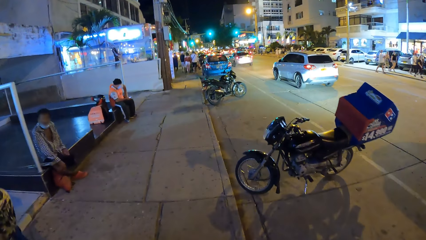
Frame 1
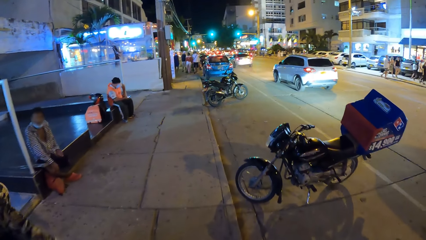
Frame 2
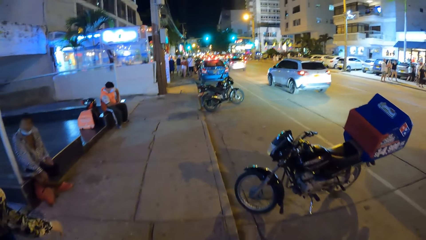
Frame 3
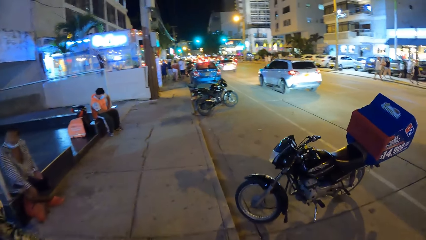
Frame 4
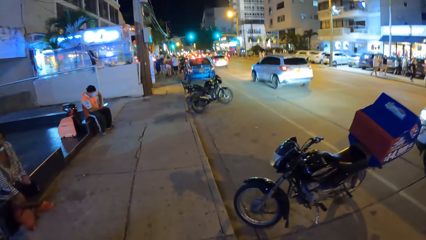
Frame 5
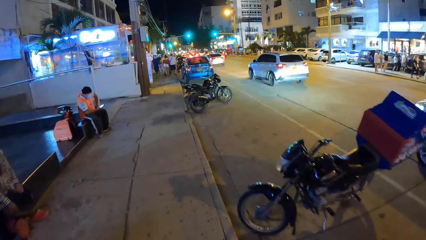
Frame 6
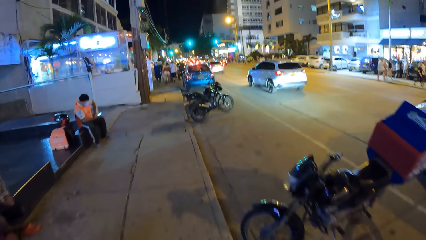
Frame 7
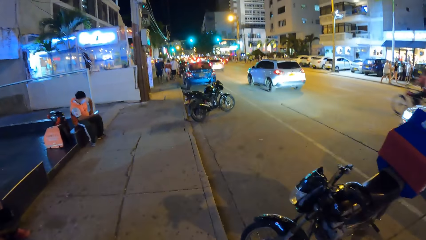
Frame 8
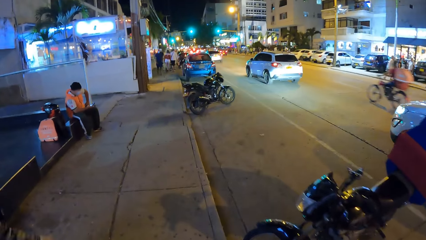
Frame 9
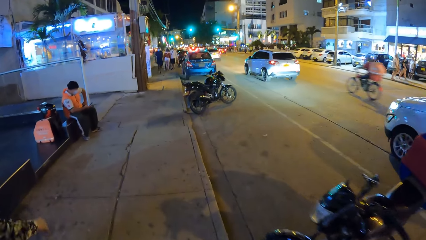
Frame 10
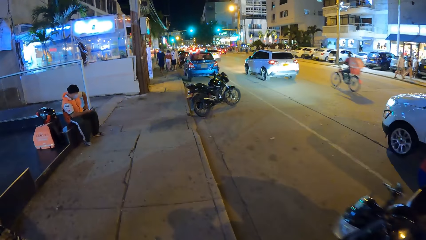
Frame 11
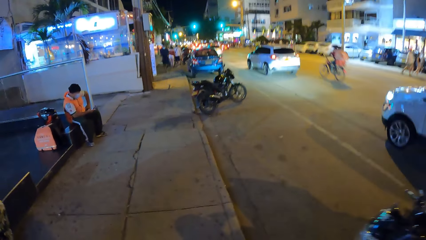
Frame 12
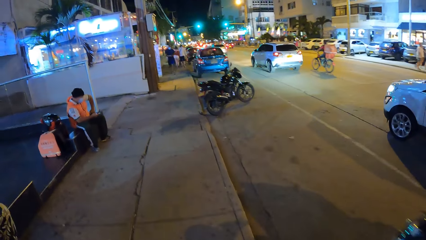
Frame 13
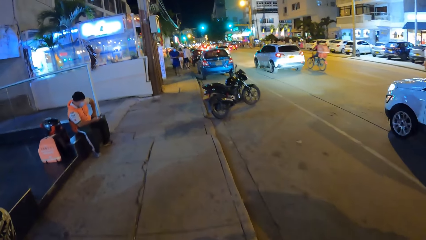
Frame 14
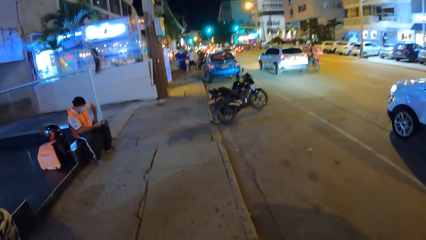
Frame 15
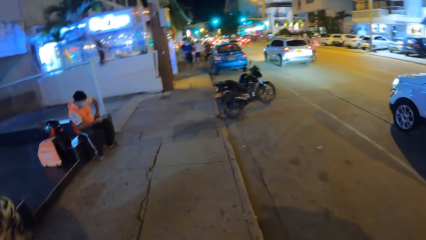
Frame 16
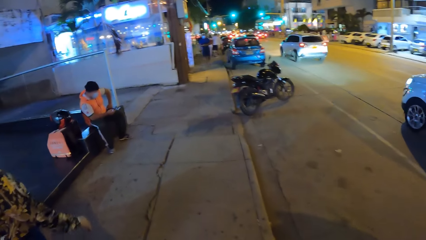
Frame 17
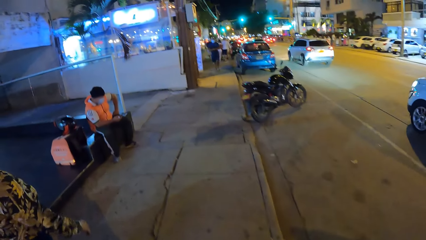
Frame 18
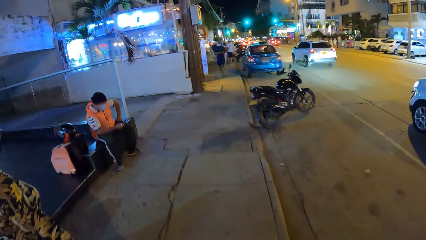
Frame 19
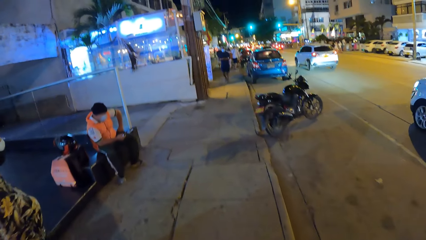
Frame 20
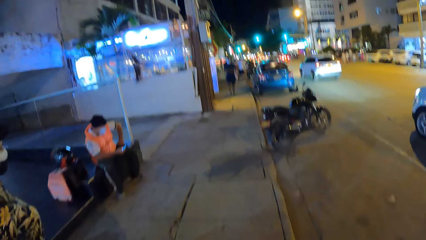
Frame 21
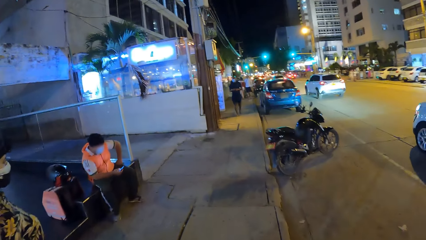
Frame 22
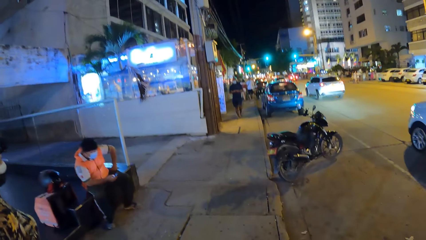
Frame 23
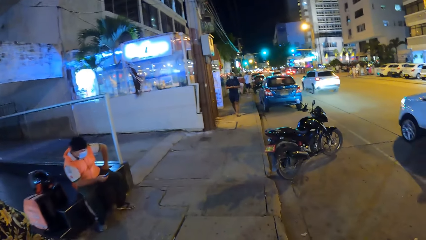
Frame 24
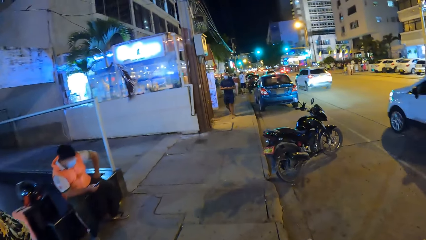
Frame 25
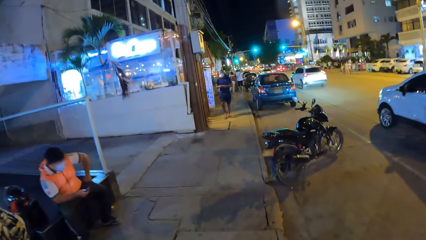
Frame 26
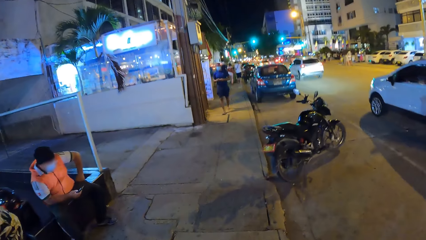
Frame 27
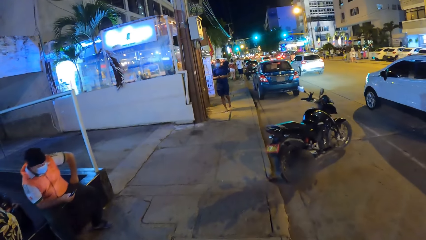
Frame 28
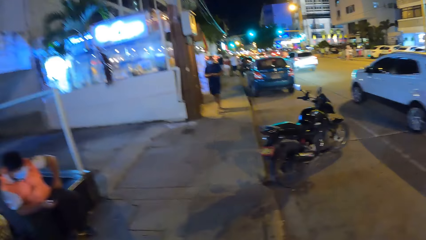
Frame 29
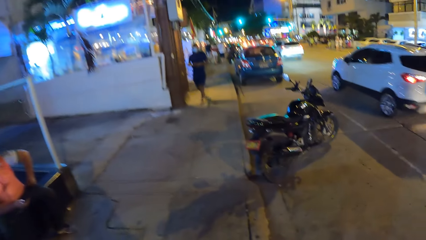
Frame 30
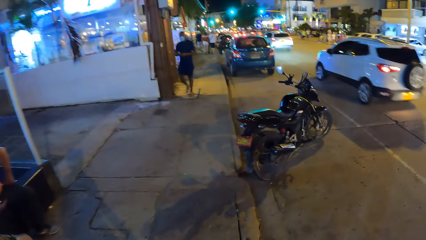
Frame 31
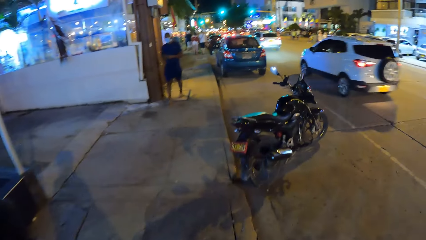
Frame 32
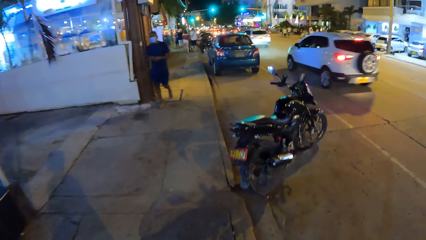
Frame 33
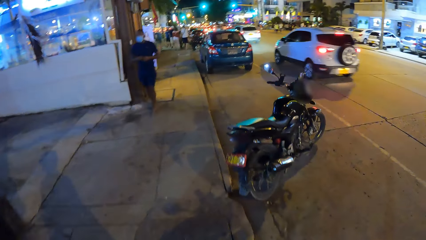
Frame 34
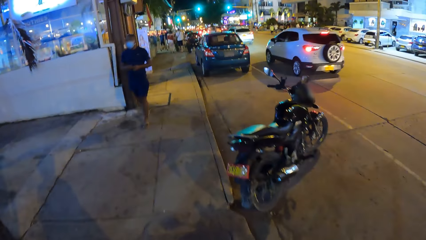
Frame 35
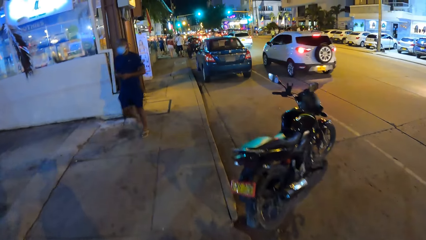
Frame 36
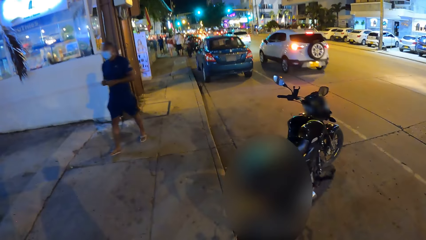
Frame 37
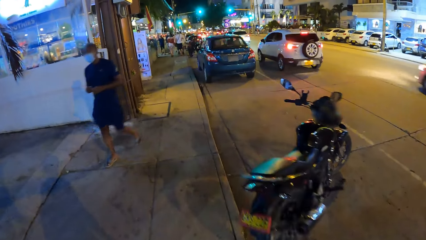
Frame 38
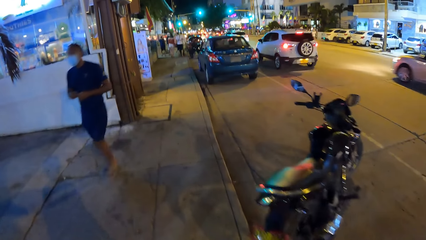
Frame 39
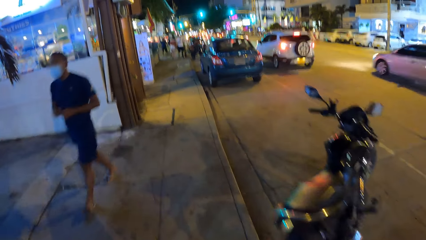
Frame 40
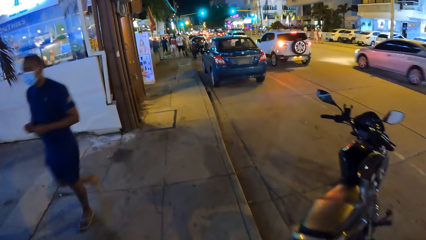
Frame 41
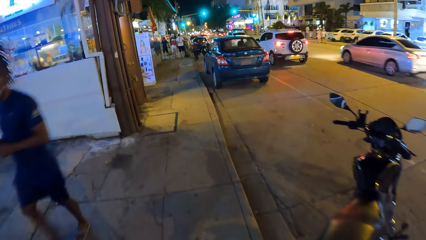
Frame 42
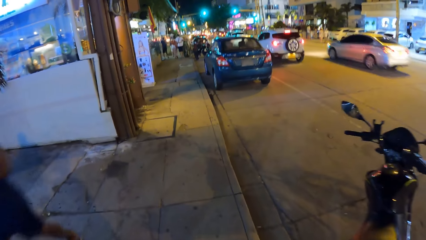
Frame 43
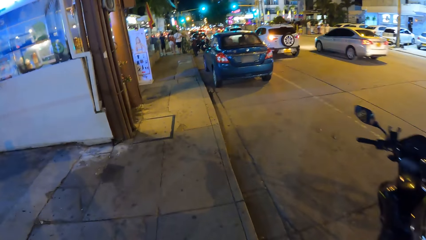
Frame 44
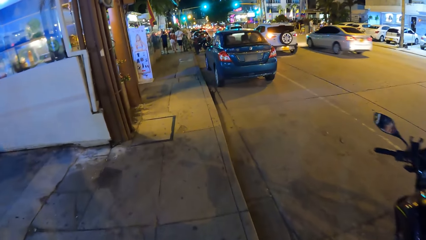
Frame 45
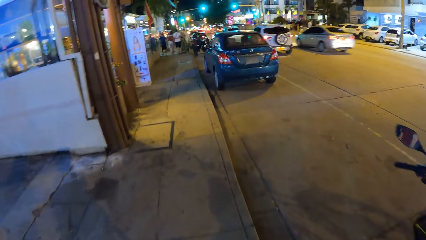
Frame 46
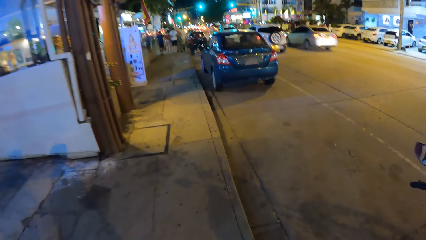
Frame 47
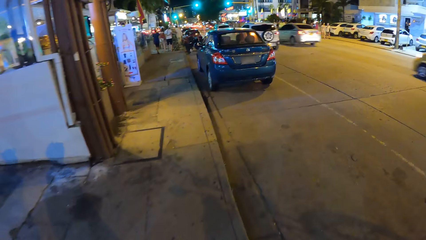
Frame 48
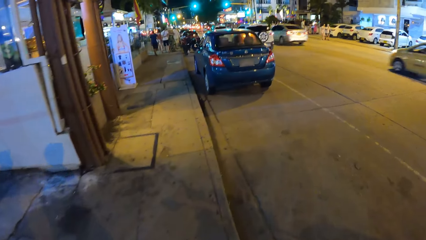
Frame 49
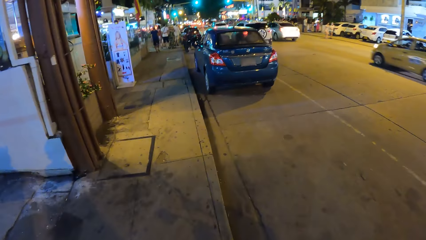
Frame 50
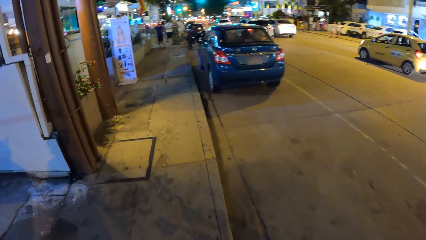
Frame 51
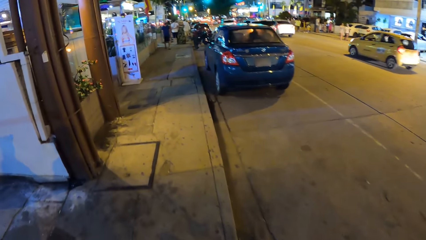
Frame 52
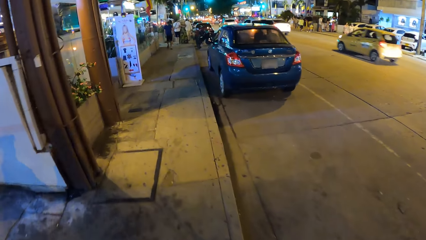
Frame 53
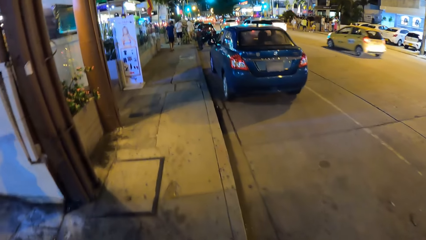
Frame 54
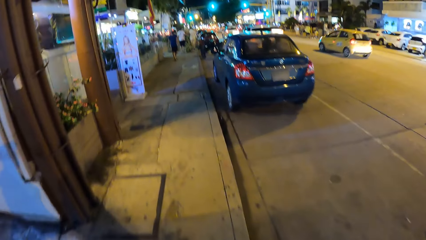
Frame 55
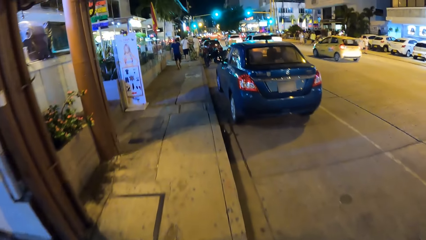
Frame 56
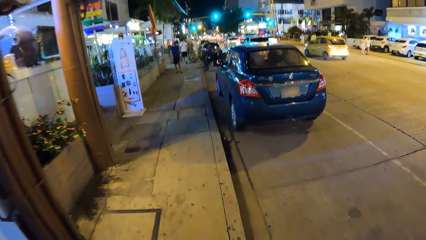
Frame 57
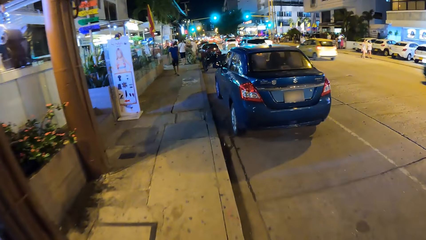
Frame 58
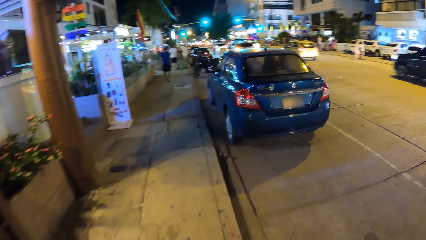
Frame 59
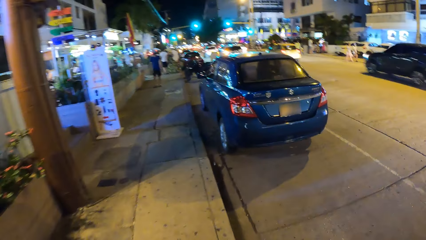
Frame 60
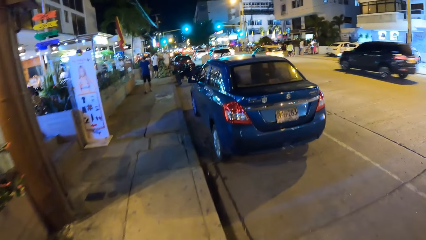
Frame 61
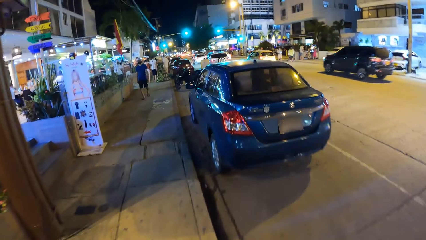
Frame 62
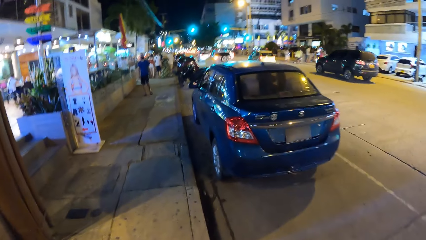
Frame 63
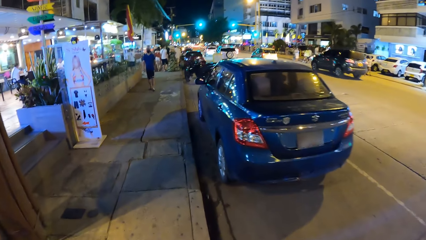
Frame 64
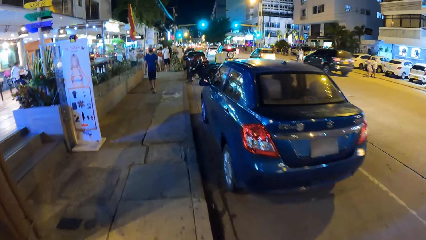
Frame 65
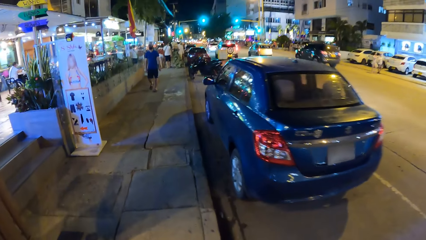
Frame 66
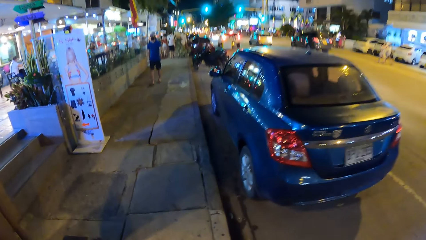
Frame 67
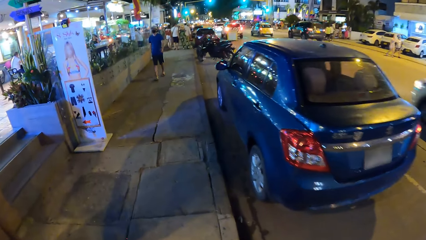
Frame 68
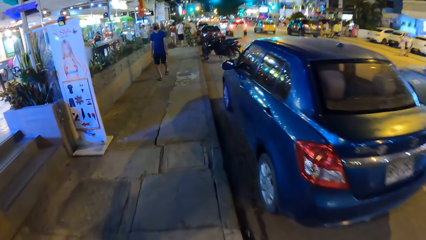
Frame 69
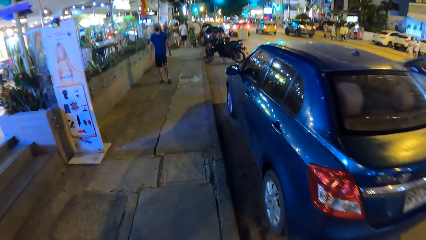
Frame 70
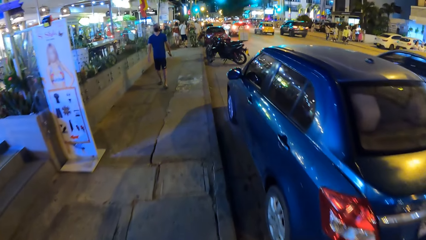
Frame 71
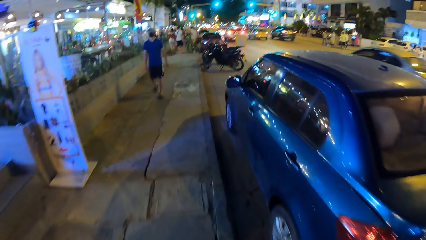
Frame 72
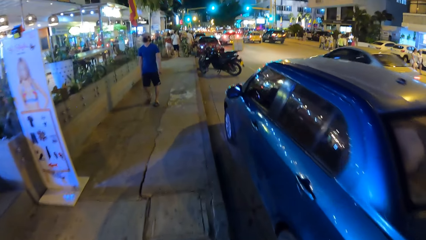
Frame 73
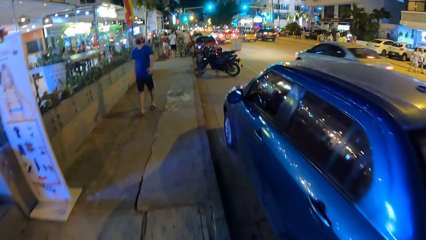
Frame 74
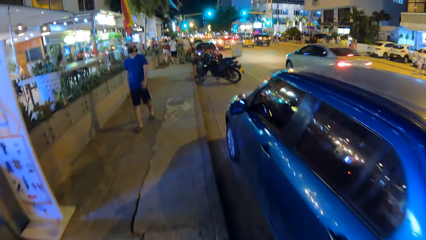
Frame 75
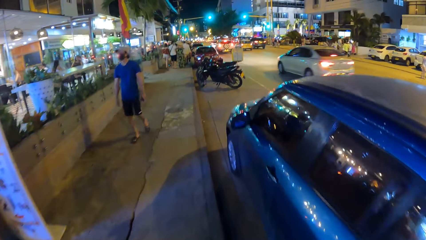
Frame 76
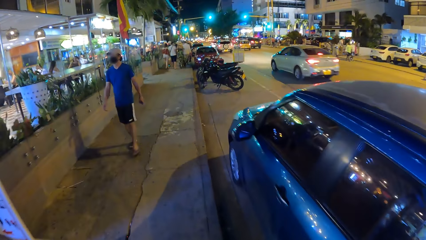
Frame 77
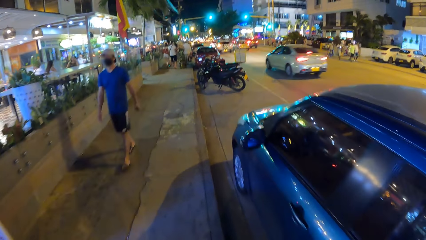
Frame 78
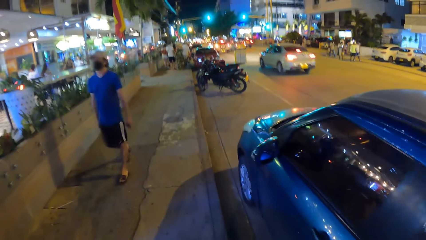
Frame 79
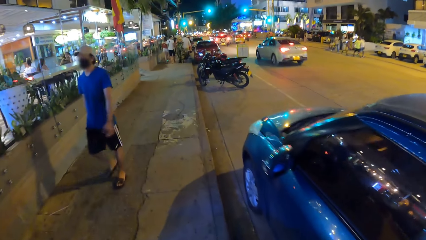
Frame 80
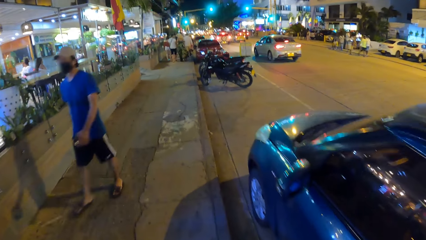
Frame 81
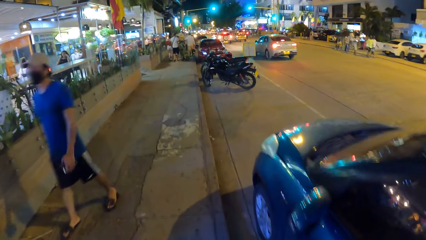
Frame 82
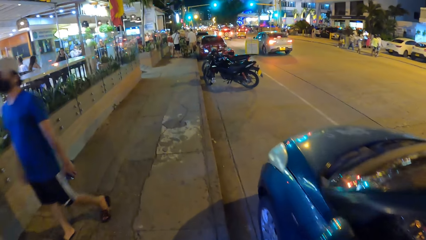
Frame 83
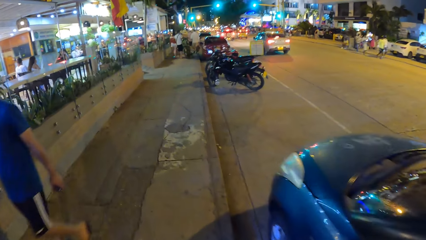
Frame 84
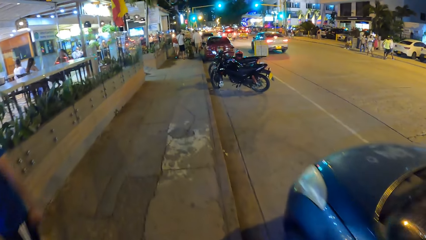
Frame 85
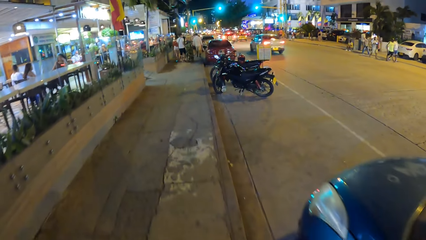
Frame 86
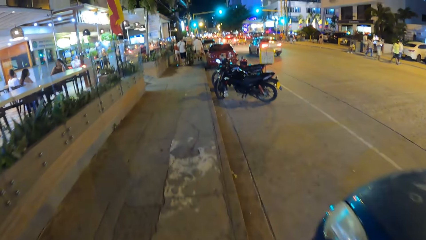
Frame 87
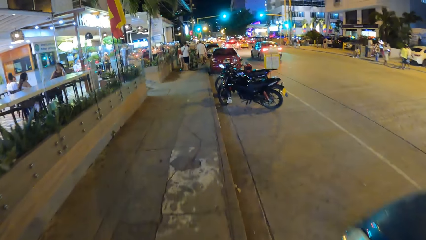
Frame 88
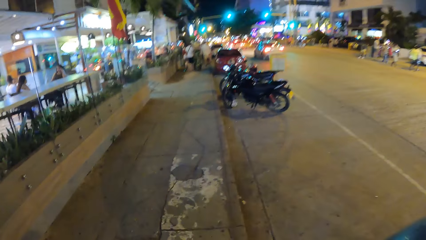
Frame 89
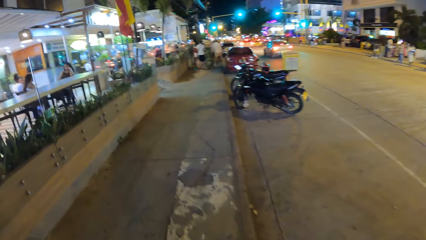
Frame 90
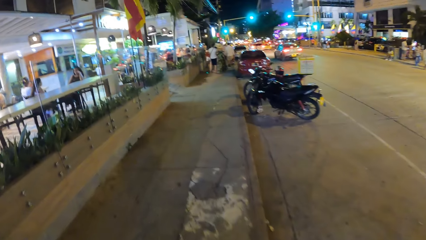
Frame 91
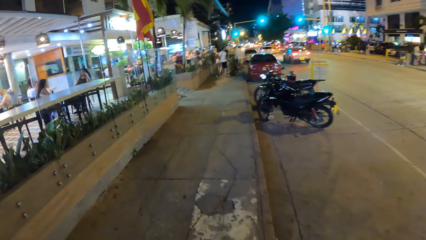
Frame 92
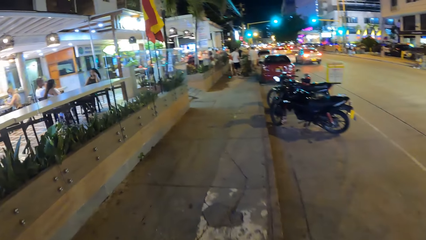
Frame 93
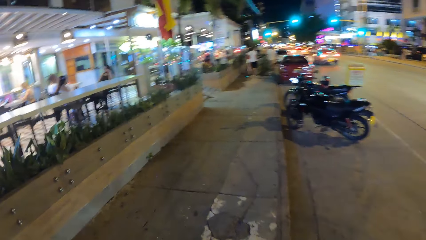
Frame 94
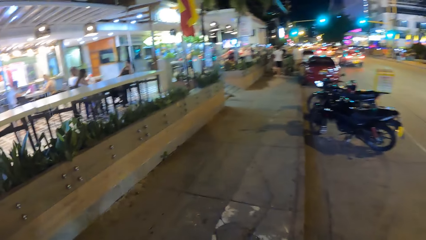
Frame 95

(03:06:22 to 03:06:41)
A white car drives past the camera wearer. A black bicycle rides past them. A white car drives past them. A yellow car drives past them. A black car drives past them. A grey car drives past them.
